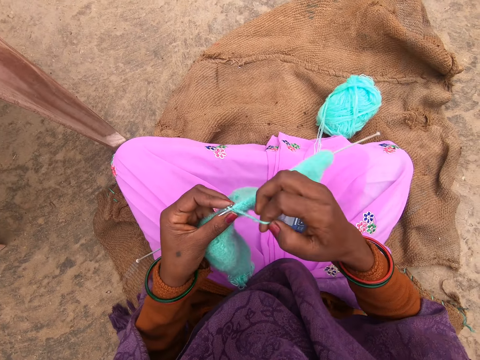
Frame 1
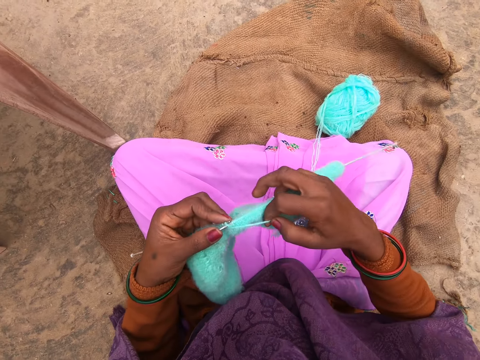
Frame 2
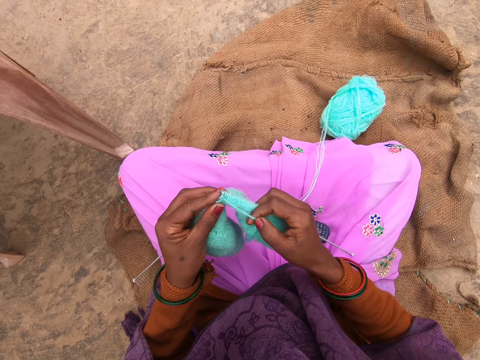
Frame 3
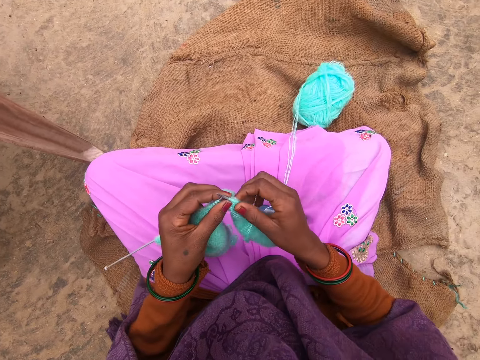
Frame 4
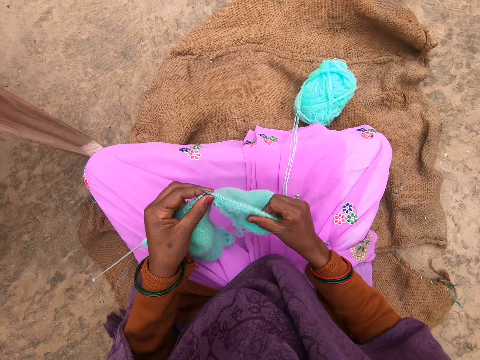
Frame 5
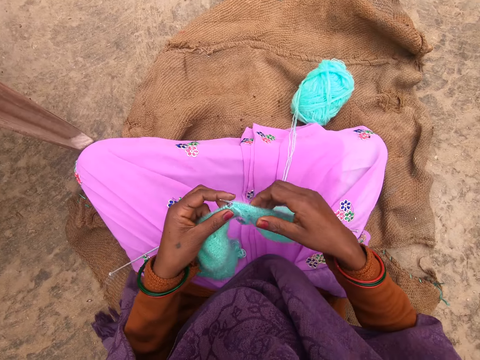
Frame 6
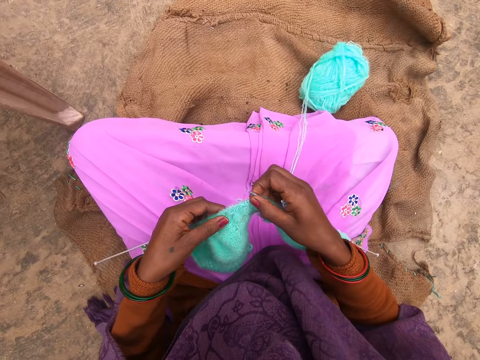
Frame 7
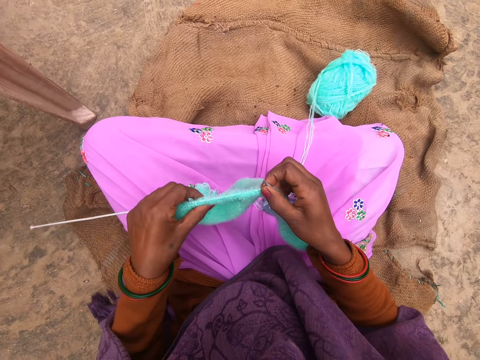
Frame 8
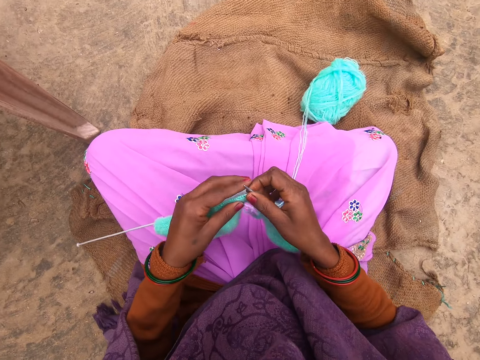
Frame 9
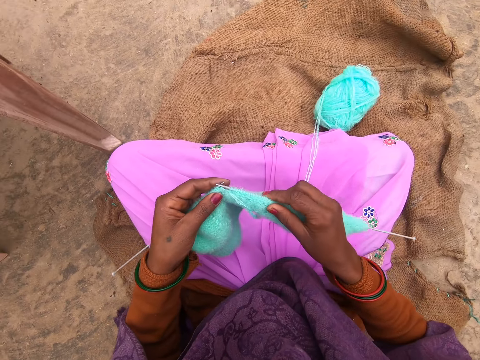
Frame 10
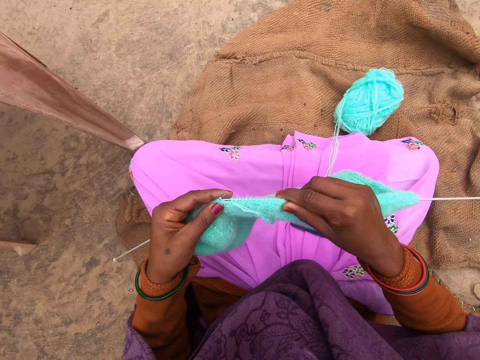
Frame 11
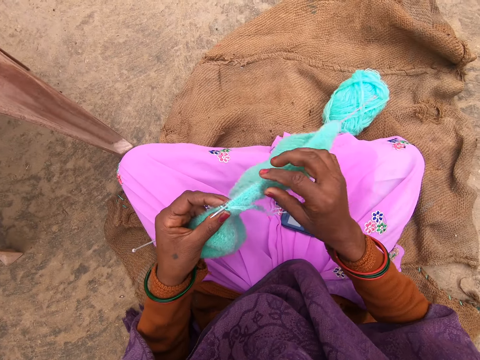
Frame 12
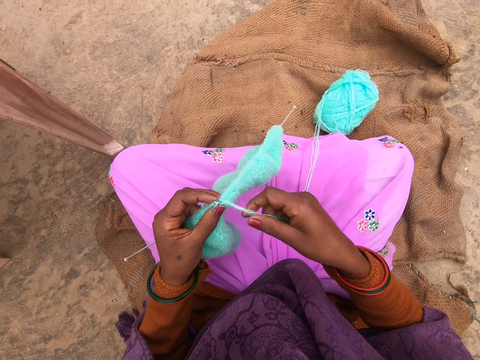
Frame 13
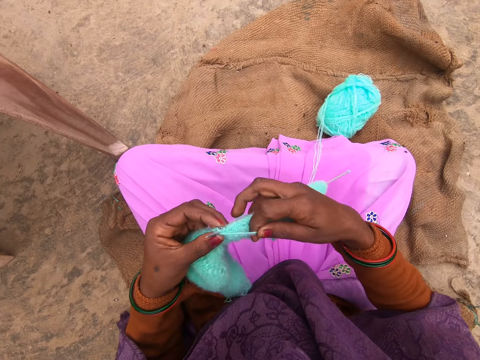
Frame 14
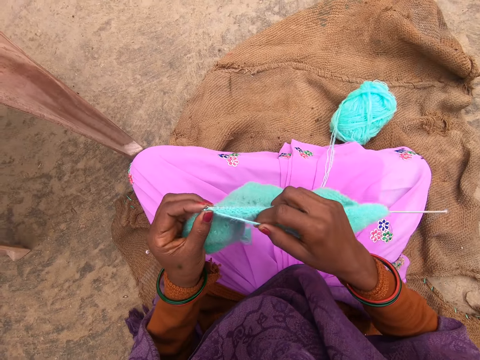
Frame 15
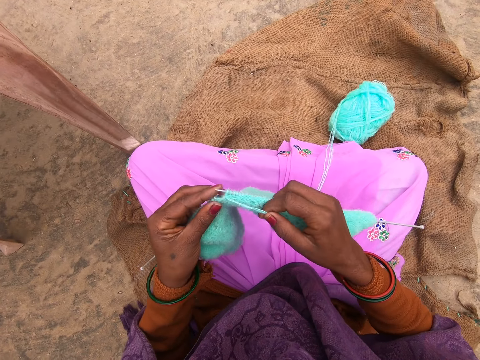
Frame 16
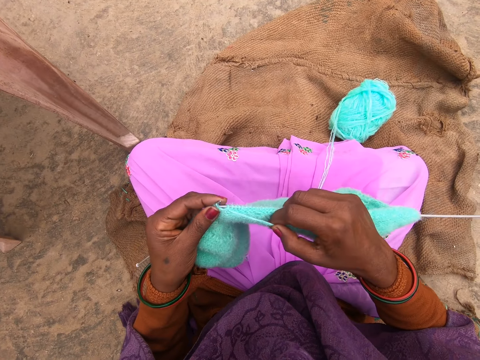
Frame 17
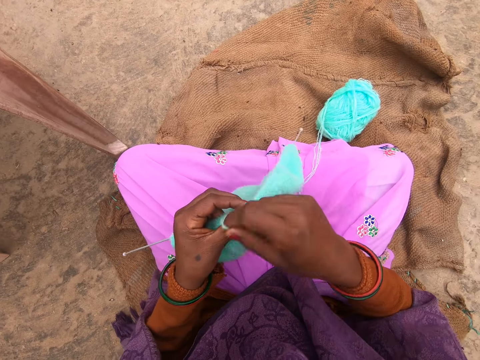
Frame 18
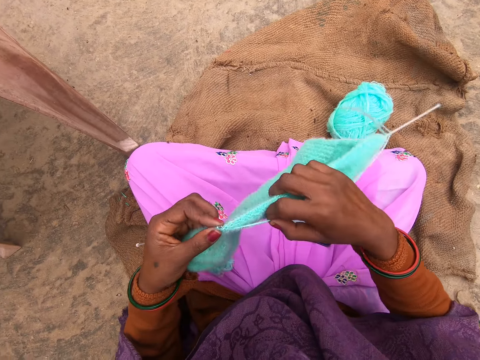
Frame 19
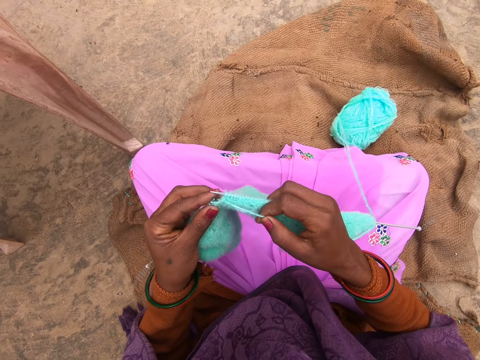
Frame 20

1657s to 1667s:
The camera wearer pulls the crocheted yarn towards her thigh. She presses on a part of the crocheted yarn with her hand. She crochets the yarn with the crocheting needle.

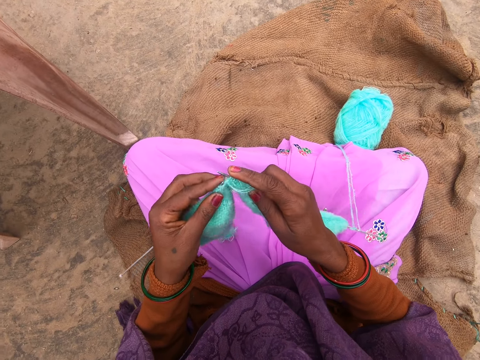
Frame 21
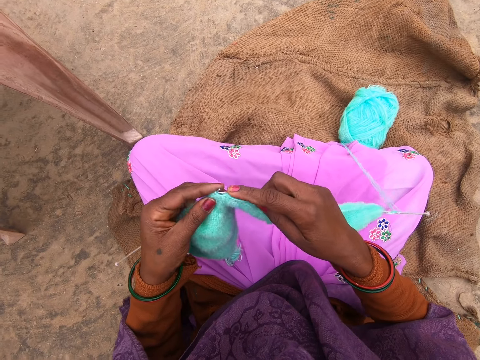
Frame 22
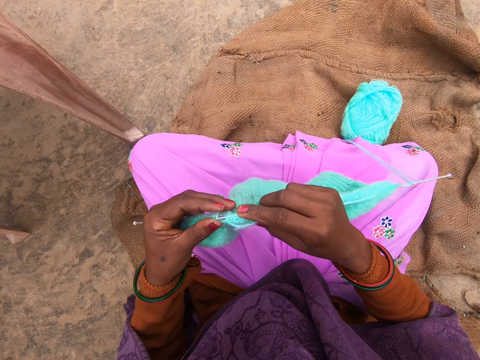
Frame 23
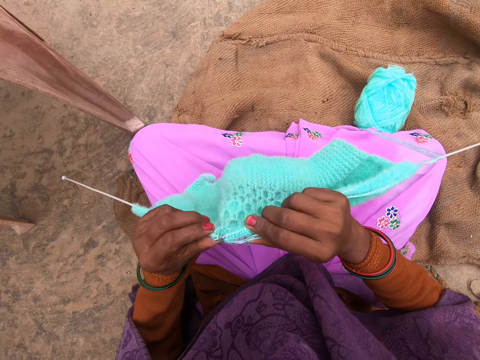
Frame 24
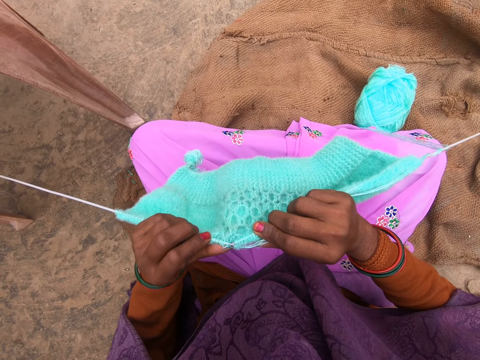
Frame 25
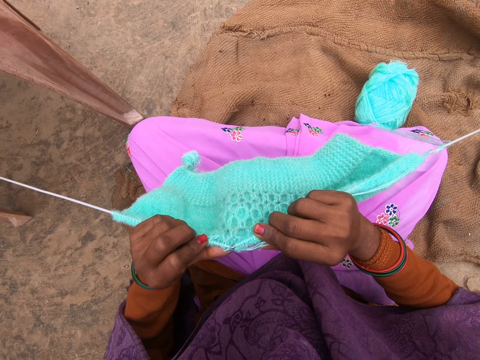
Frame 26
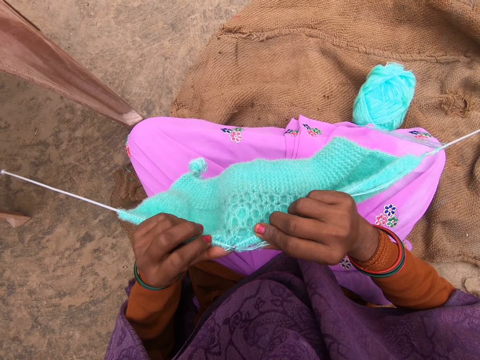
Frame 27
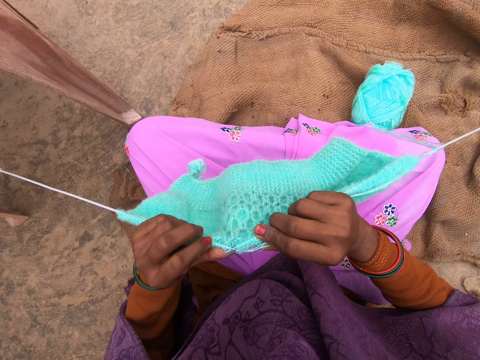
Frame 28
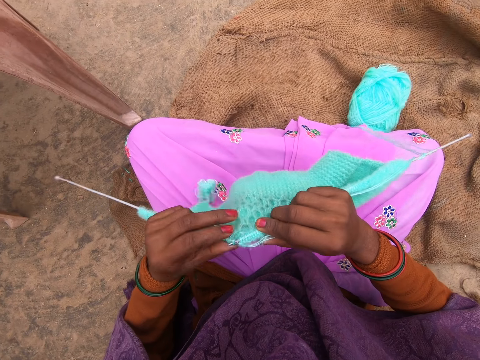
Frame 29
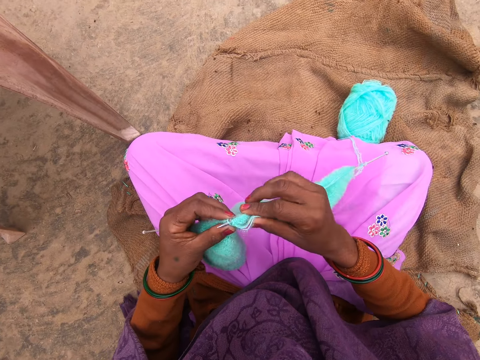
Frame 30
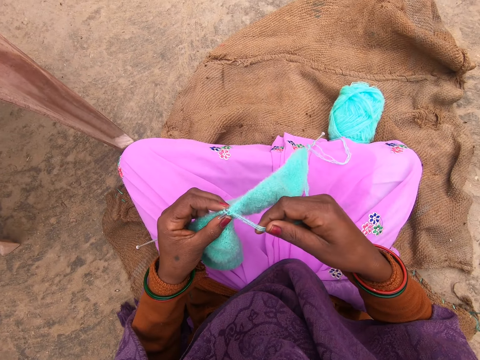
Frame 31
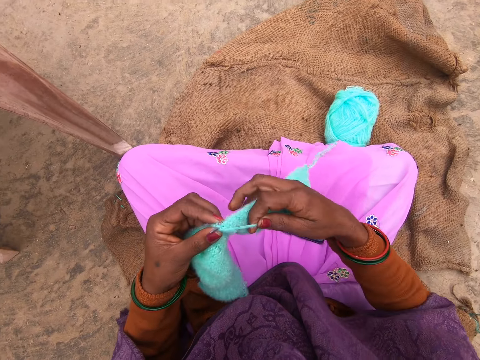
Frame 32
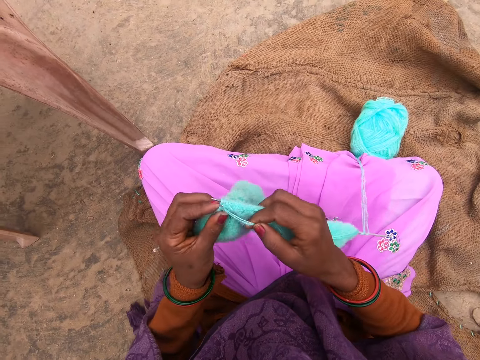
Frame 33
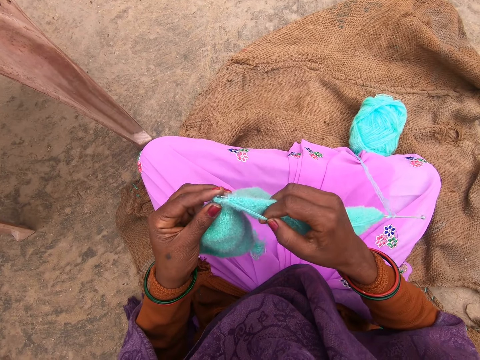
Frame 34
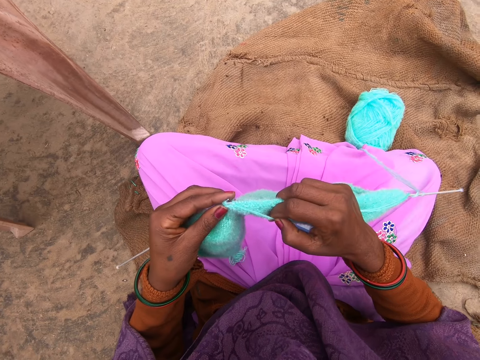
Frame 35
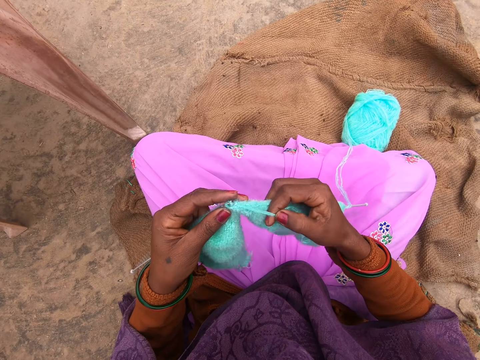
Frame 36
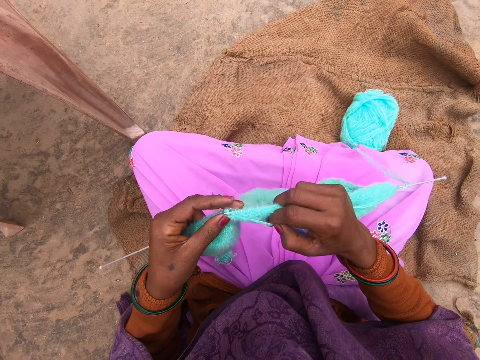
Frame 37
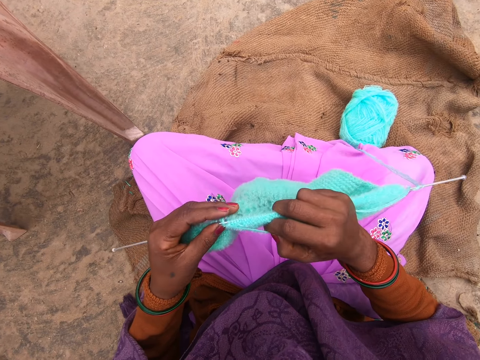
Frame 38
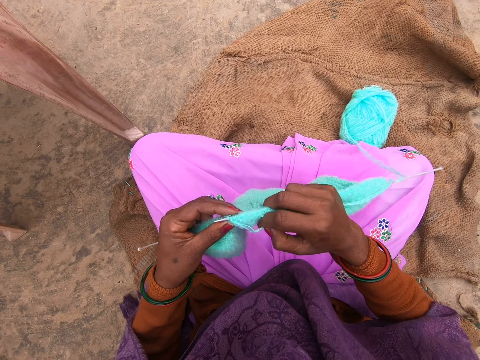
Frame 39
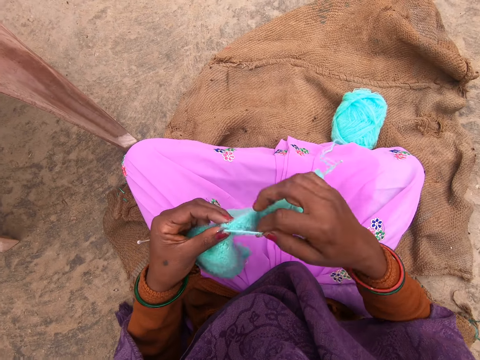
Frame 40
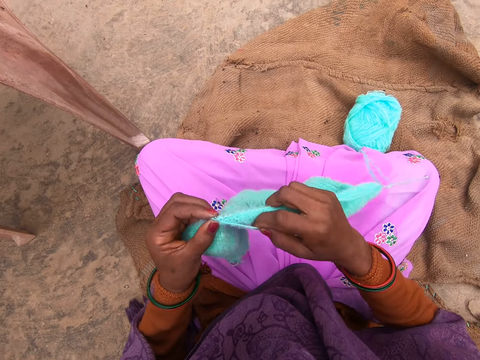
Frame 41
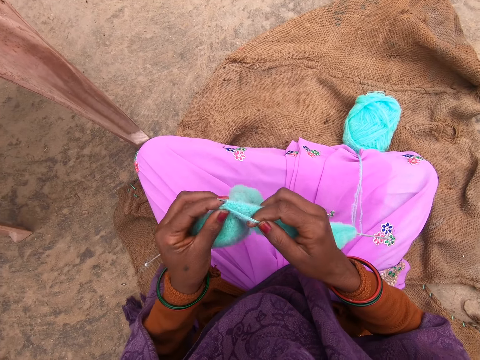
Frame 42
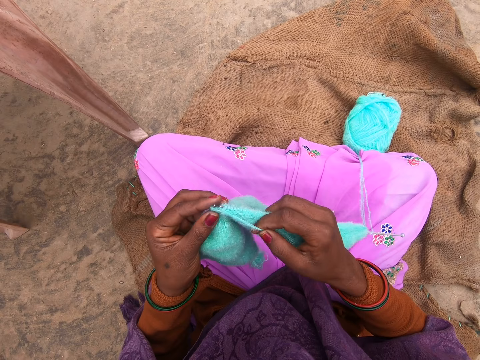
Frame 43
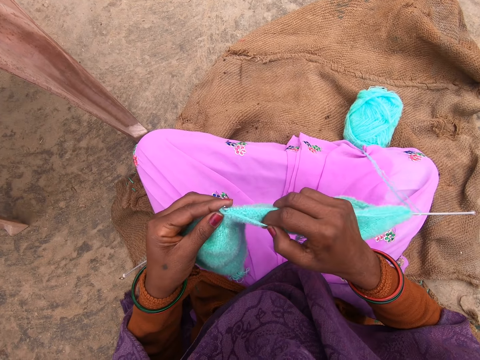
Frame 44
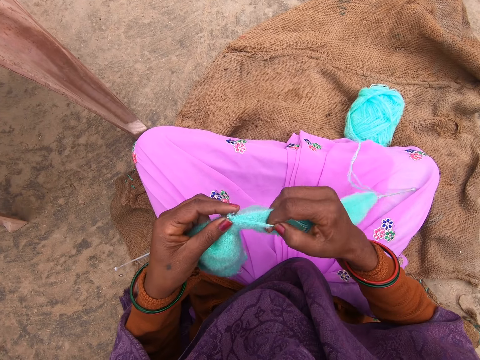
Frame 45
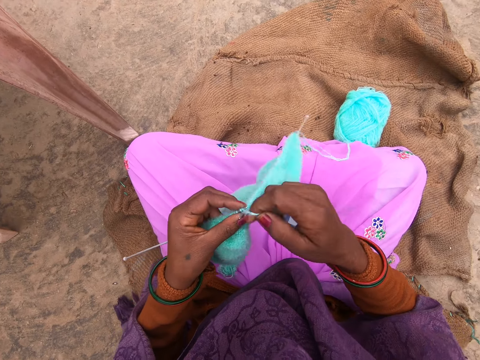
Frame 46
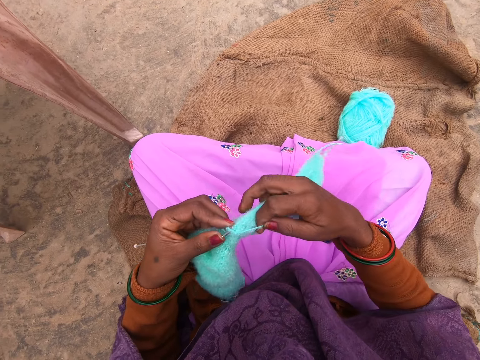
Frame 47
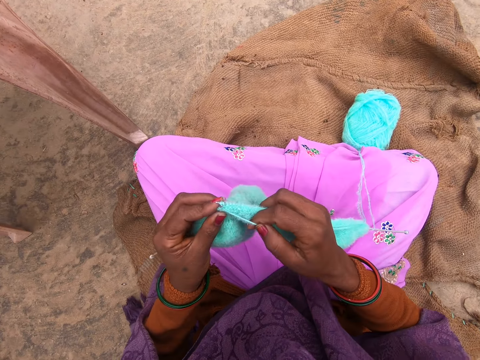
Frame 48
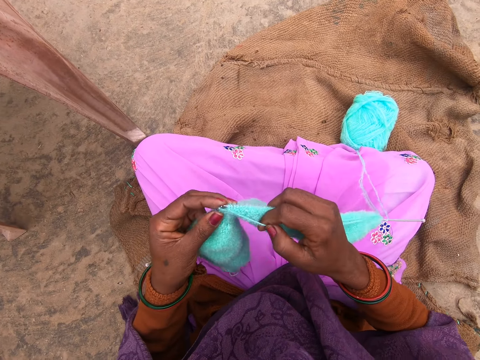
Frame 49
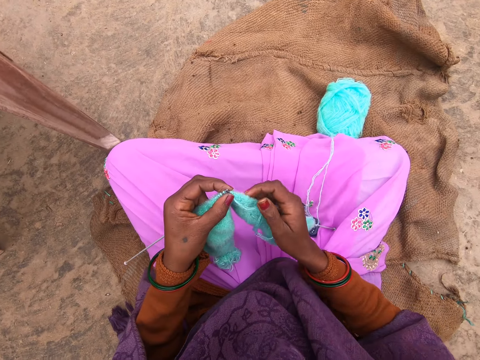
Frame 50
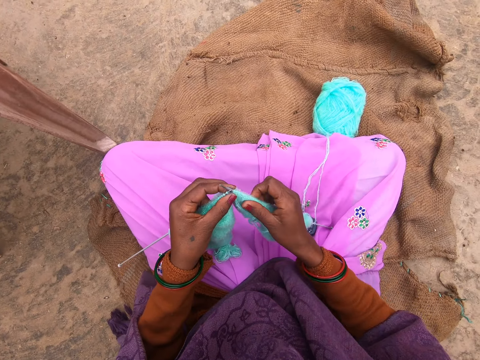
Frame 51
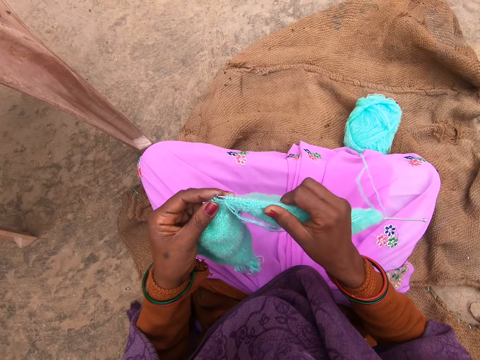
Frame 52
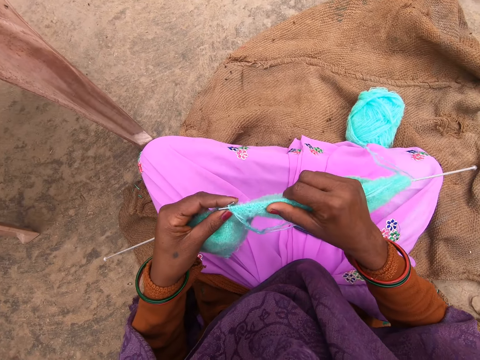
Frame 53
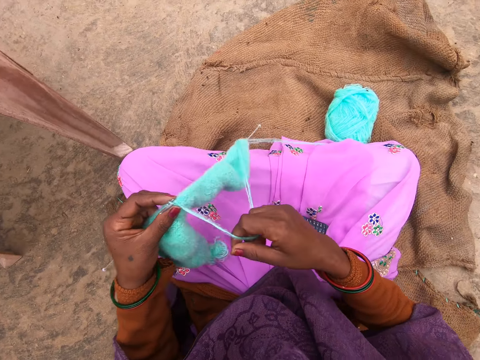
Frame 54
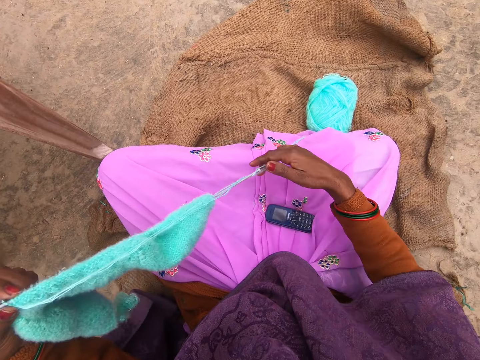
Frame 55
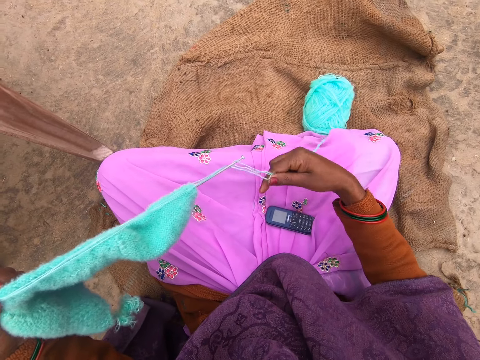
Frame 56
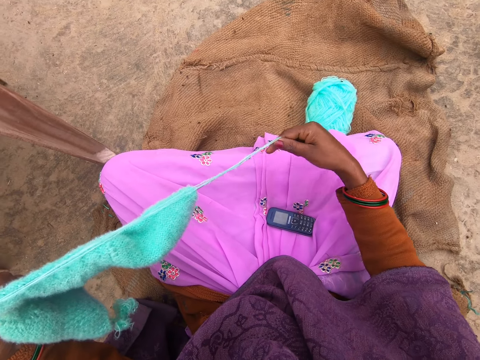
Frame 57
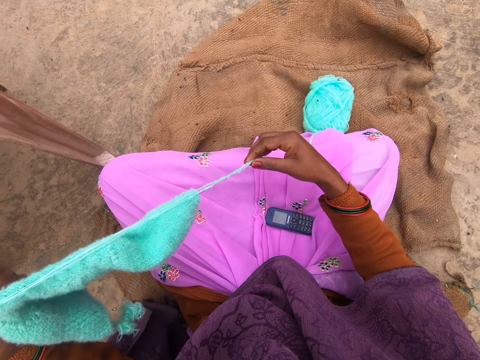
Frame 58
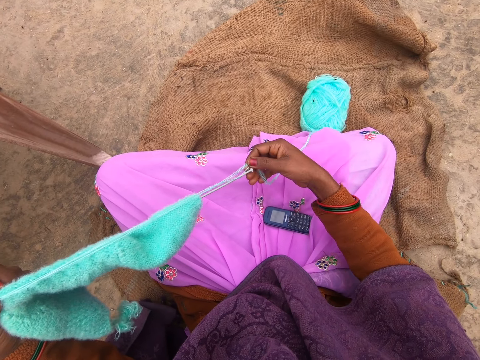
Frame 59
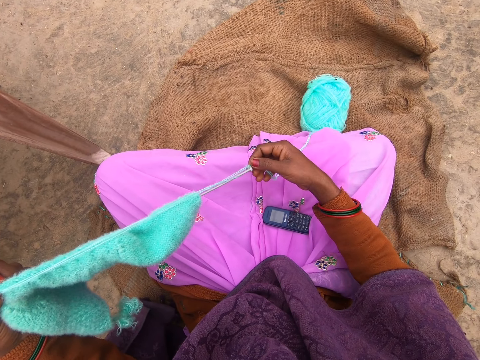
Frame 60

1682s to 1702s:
The camera wearer stares at the crocheted yarn. She talks to a woman. The camera wearer crochets the yarn with the crocheting needle. She unrolls the yarn on the crocheting needles. She pulls out more thread with her right hand.
